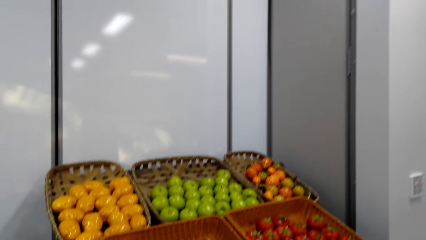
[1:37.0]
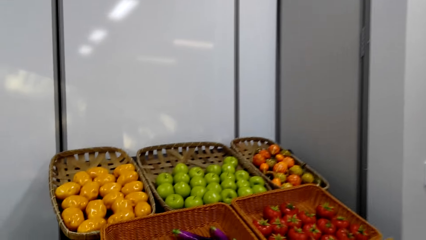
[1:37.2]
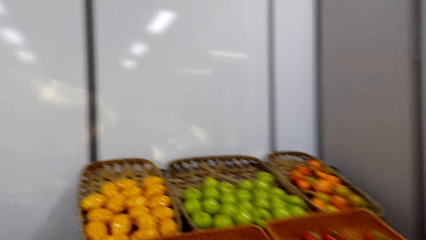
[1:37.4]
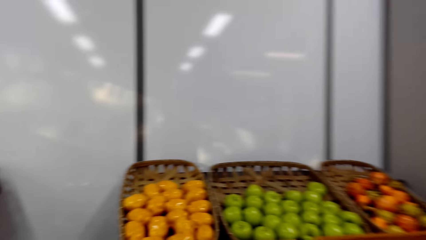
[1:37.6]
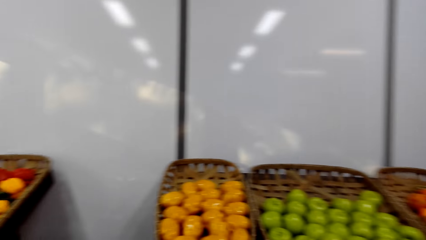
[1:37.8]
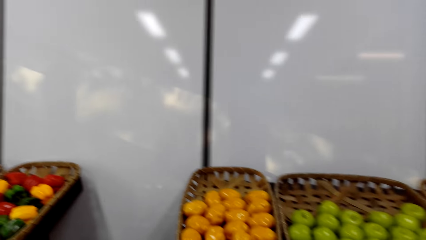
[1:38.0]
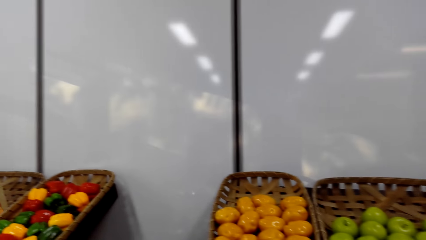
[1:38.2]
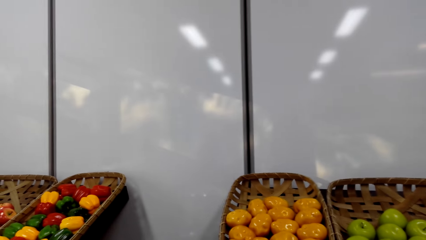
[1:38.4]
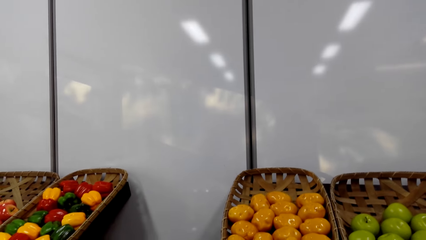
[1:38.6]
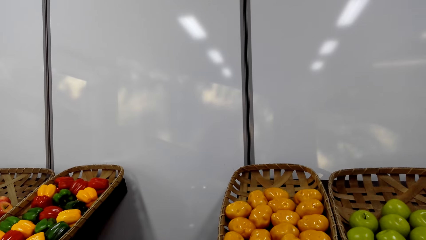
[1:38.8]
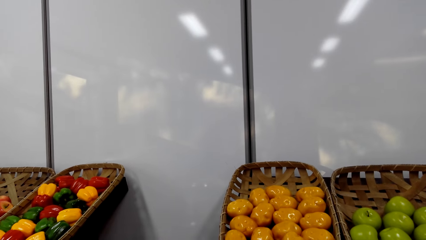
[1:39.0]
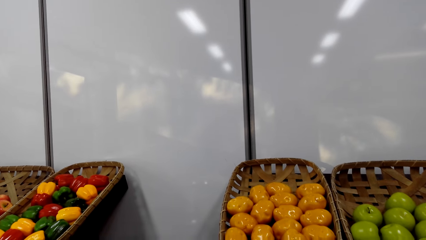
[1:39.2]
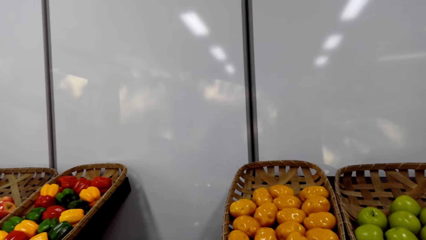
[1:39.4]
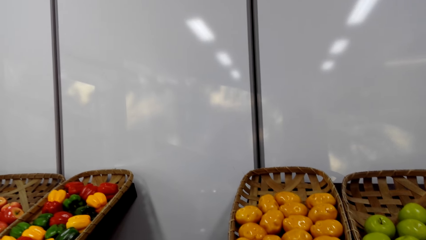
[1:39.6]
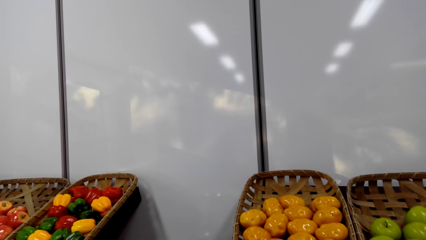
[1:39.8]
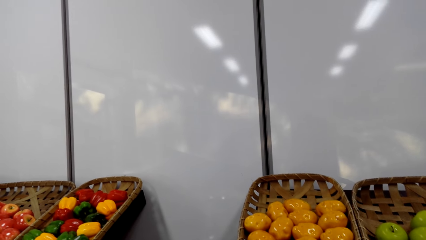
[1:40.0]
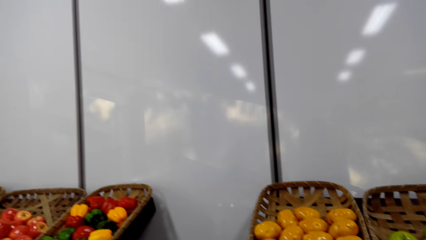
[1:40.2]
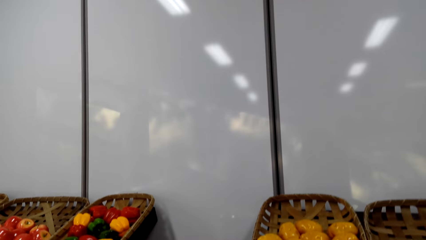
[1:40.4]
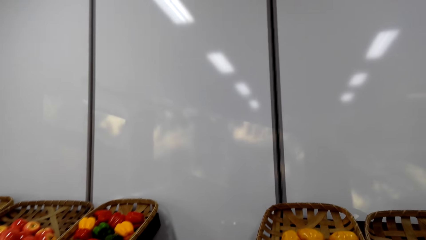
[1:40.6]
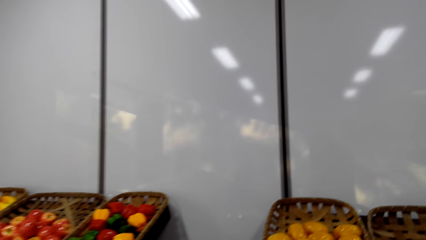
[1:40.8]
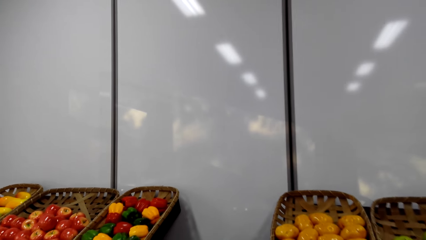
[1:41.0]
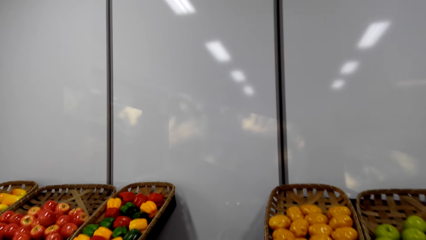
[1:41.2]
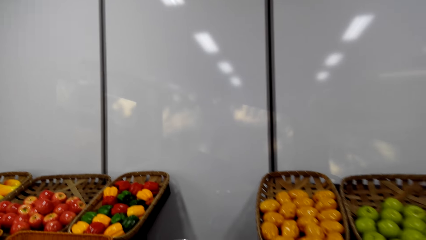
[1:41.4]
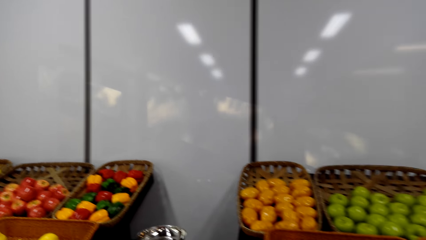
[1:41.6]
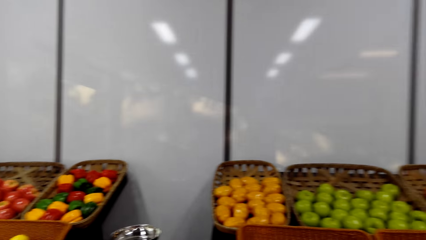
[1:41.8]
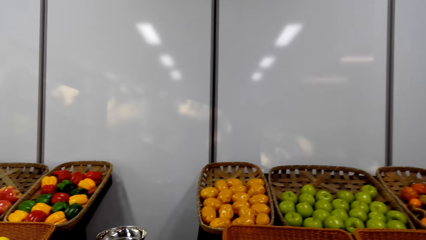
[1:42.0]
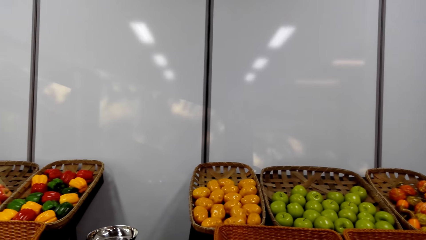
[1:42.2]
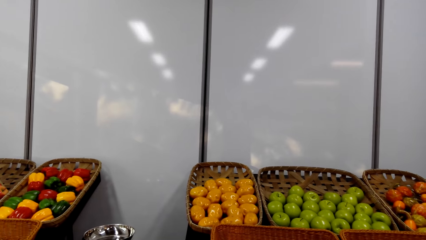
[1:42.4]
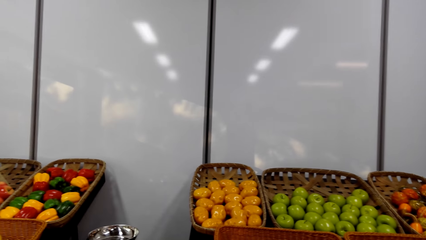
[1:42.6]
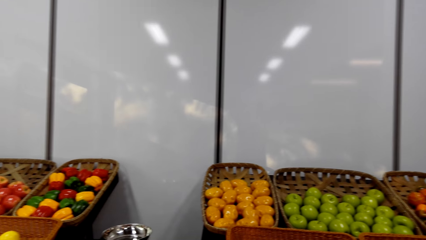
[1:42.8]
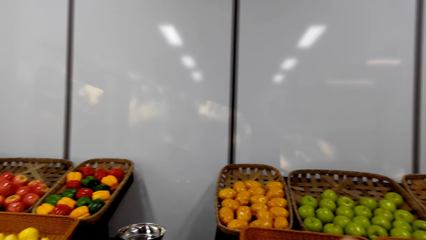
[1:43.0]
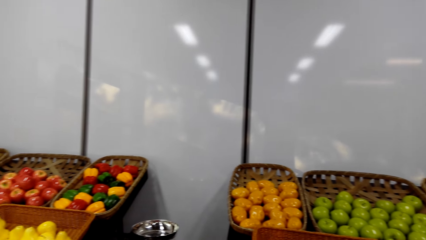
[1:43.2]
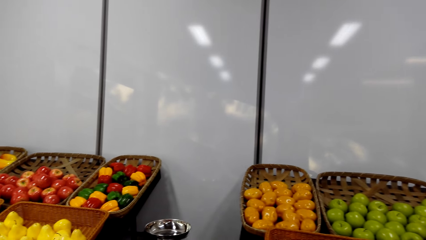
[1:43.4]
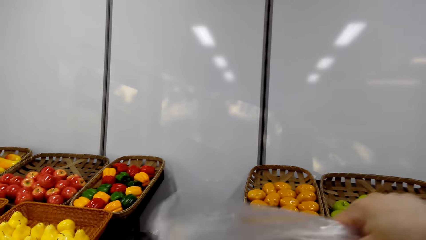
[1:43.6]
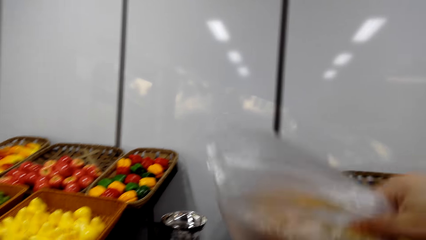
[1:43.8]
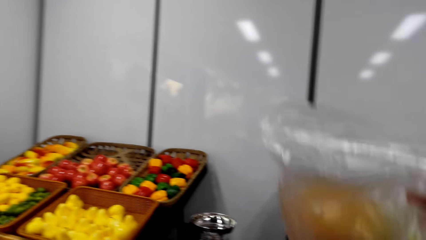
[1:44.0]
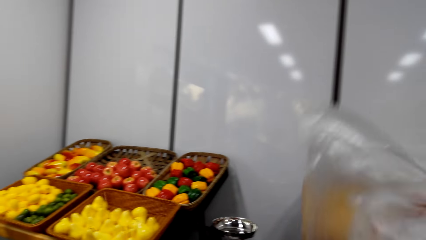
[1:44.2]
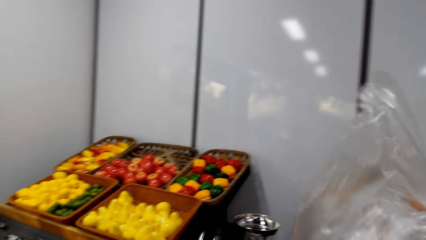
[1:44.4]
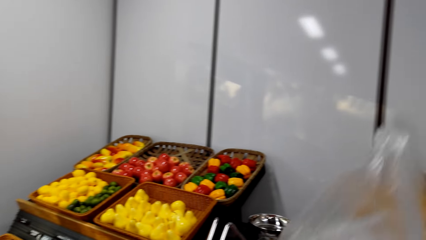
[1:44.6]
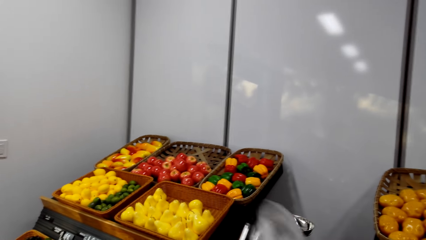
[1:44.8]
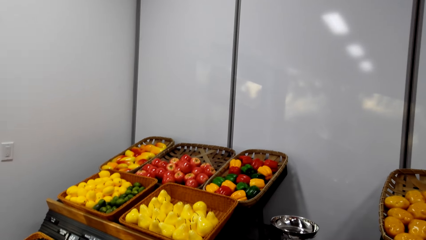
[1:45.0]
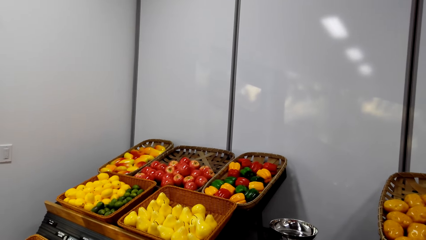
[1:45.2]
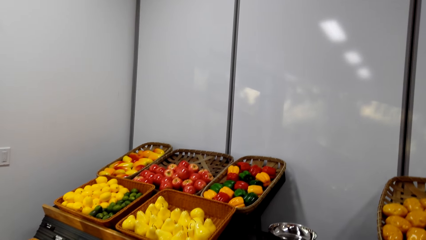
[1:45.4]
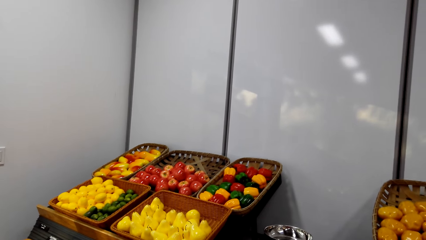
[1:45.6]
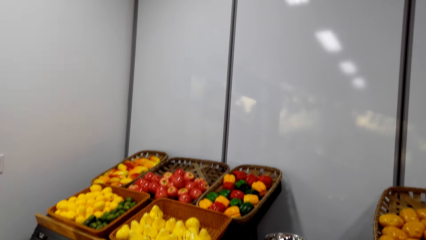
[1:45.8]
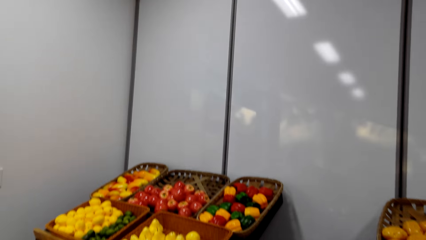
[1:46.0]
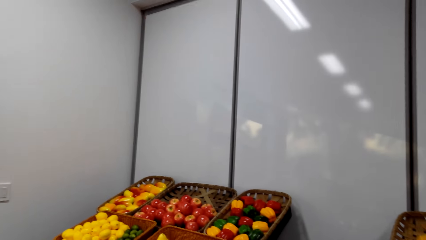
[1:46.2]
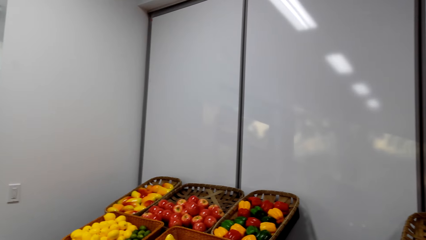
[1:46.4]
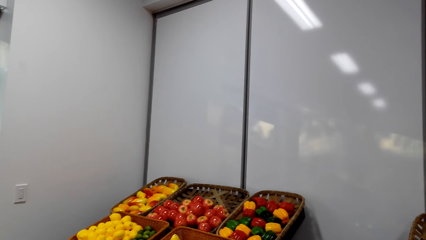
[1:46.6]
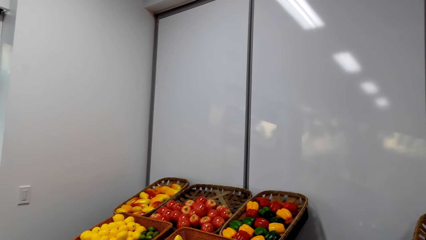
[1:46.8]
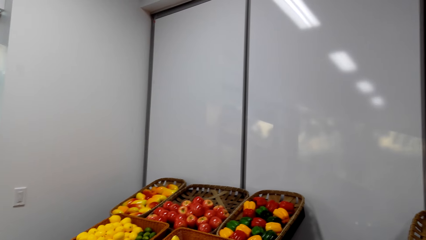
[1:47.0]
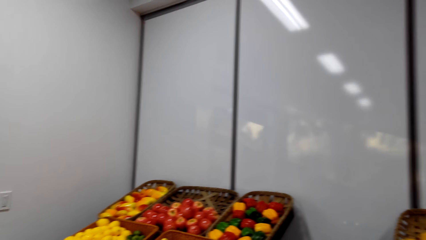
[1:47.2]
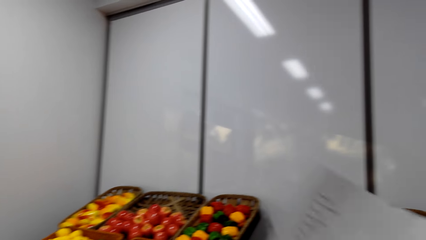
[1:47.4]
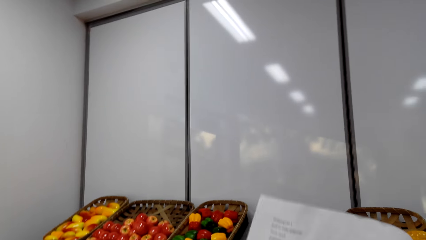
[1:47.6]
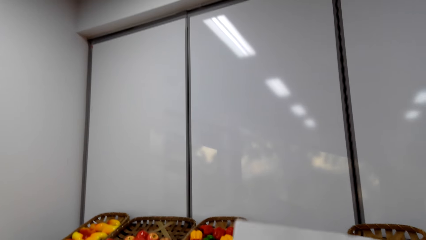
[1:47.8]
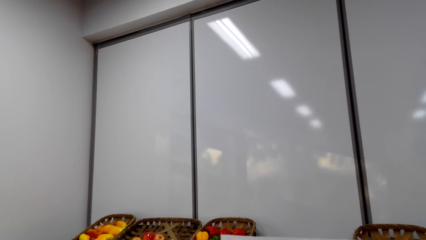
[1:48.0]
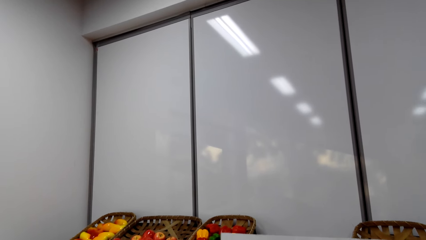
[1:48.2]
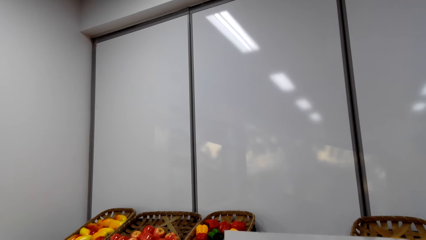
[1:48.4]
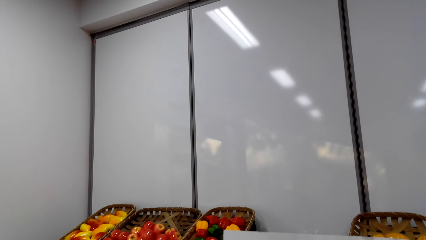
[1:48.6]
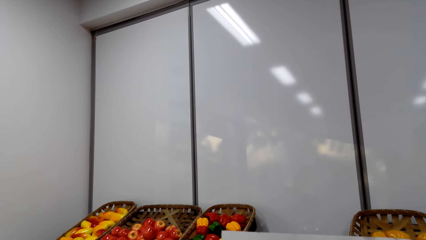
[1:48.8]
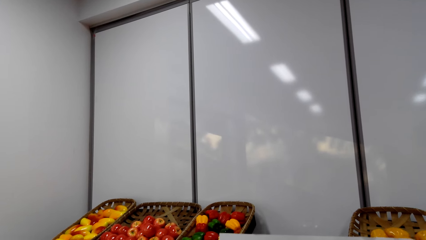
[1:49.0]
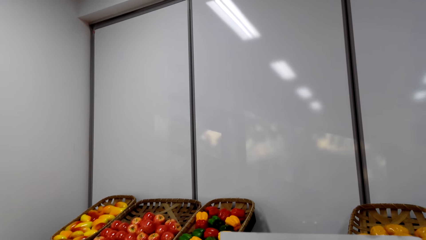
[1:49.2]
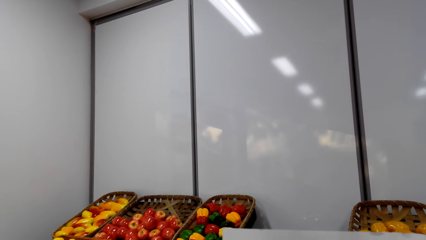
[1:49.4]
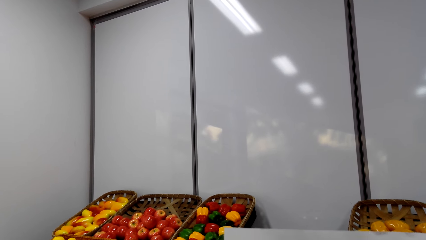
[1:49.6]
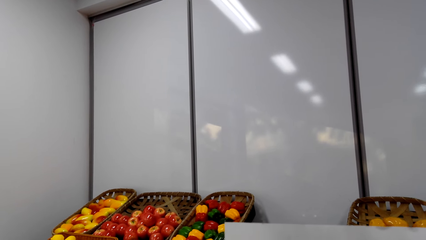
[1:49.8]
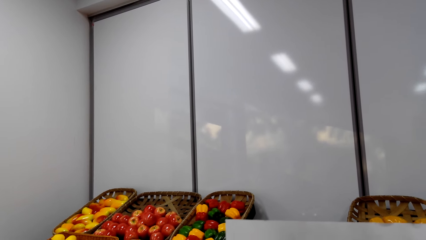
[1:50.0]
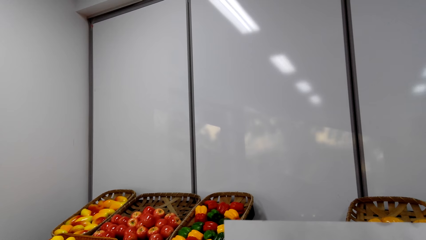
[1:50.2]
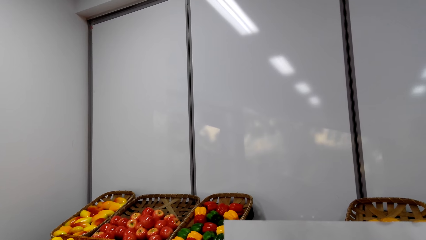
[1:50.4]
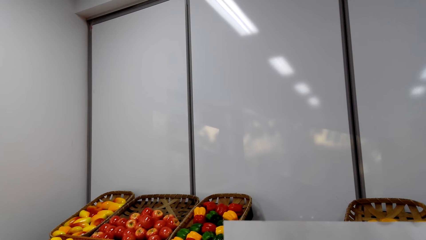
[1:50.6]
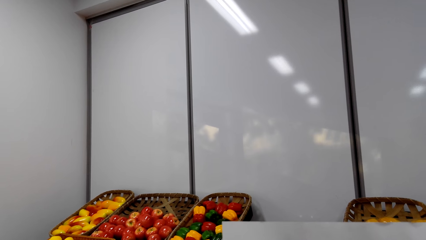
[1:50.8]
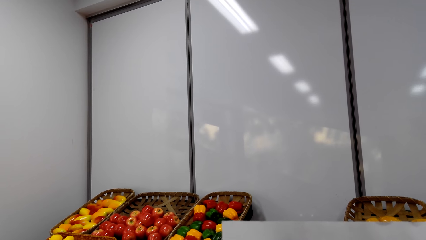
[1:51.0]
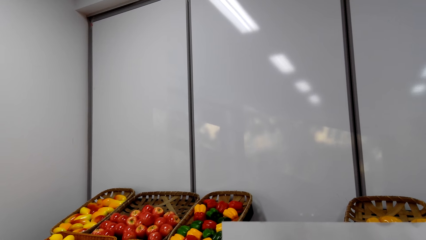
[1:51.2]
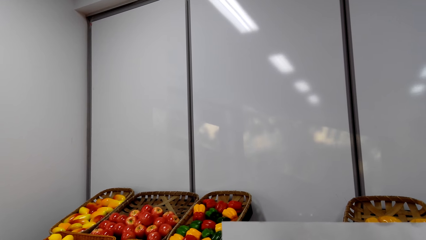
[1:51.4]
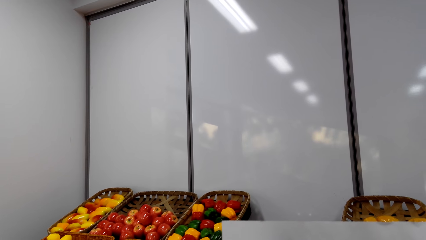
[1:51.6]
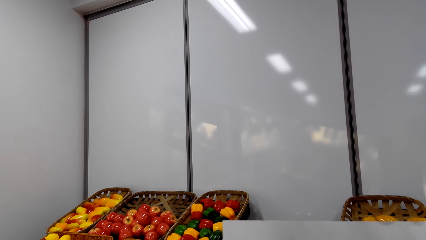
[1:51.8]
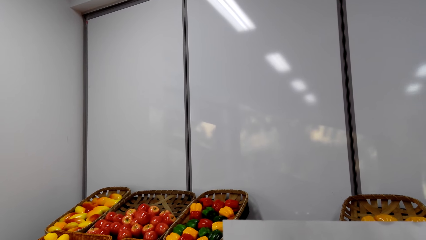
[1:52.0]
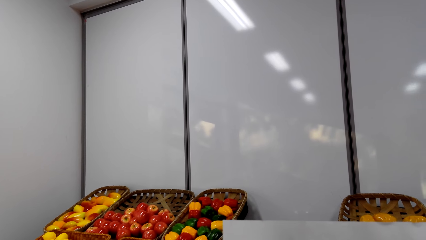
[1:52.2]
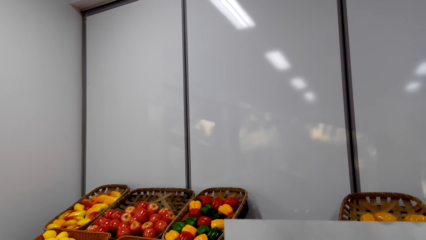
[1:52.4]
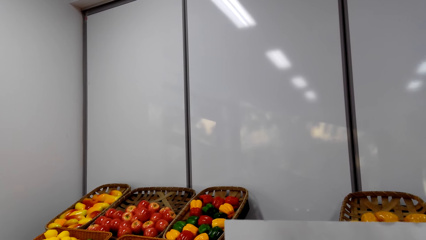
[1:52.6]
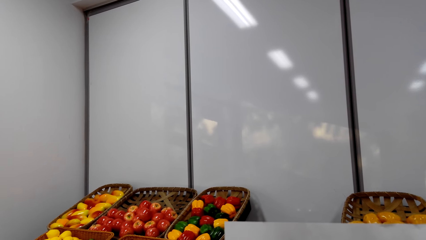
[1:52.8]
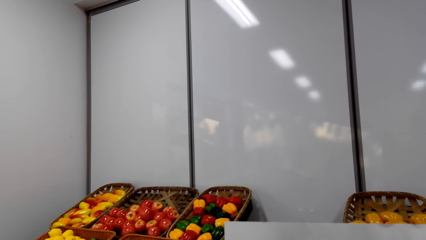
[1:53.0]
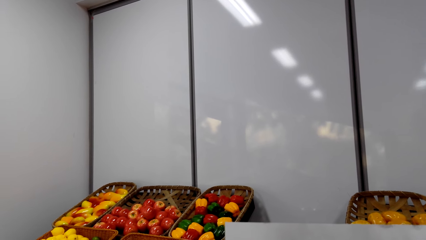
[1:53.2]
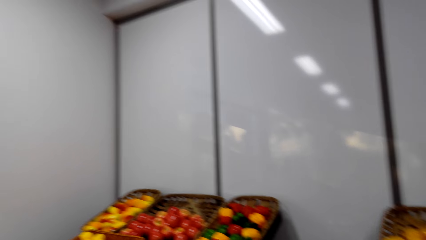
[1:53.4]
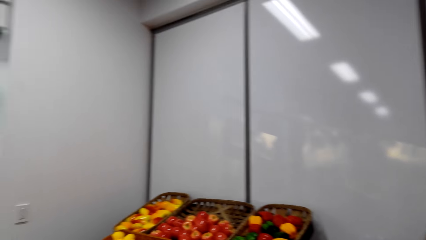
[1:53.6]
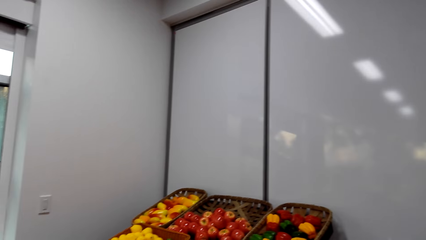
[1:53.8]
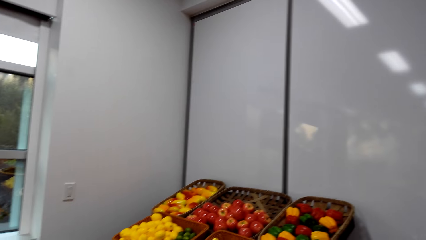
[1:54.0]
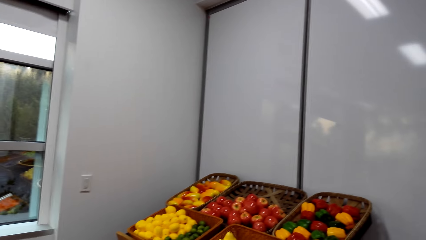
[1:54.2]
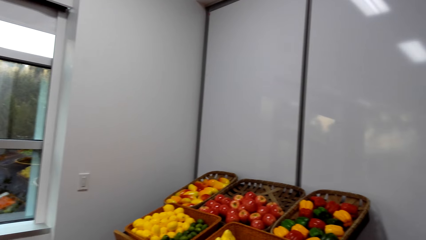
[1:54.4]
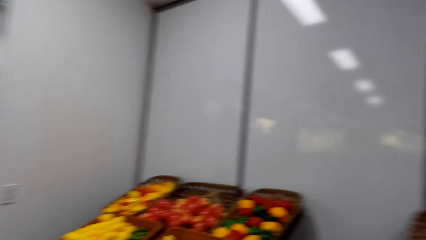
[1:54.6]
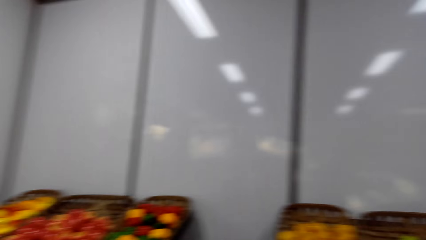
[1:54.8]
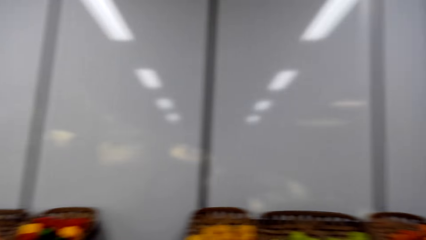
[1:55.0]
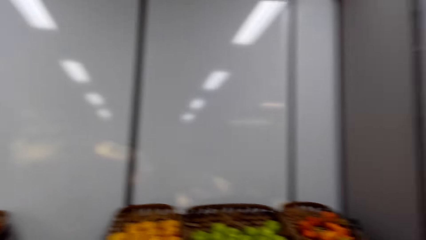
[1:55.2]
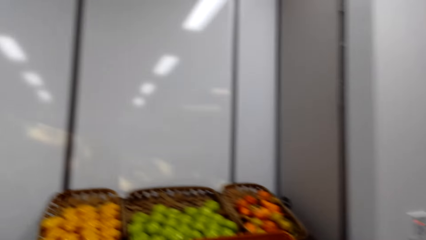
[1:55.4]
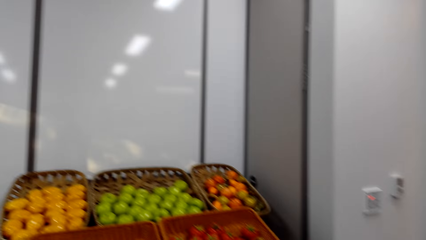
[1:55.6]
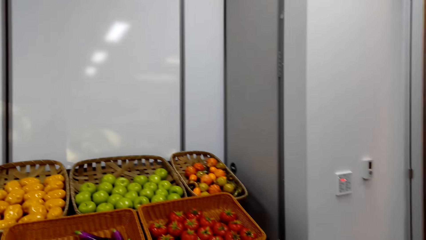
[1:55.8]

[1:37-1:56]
The camera wearer puts something in the nylon paper. She shakes the nylon paper. She gazes at the fruits & vegetables. She reads the printed paper. She holds the shopping list in her hand. She looks around.
